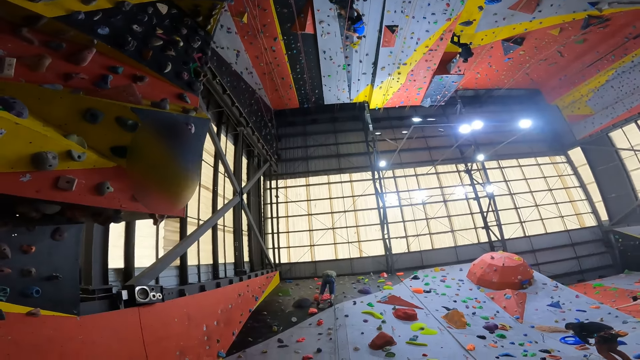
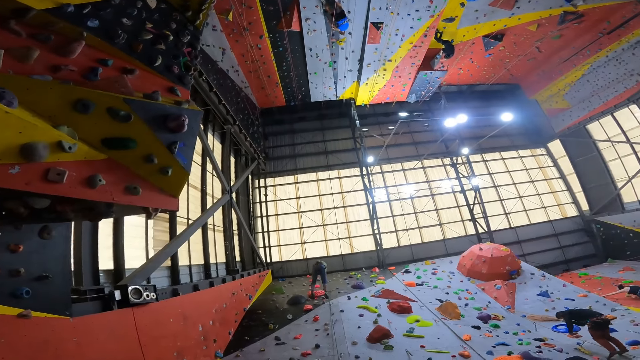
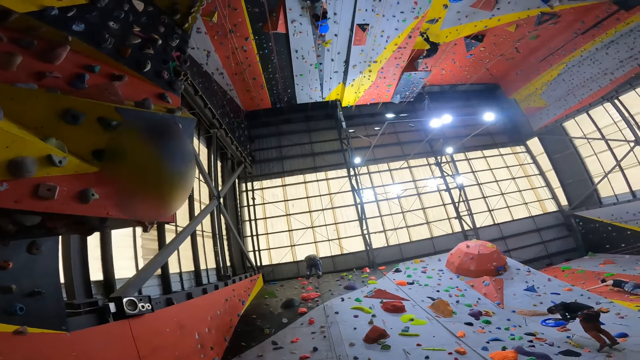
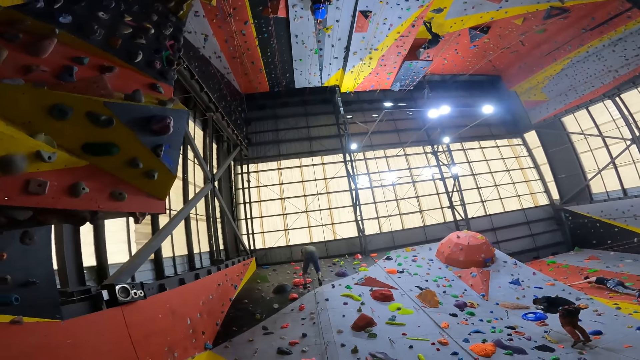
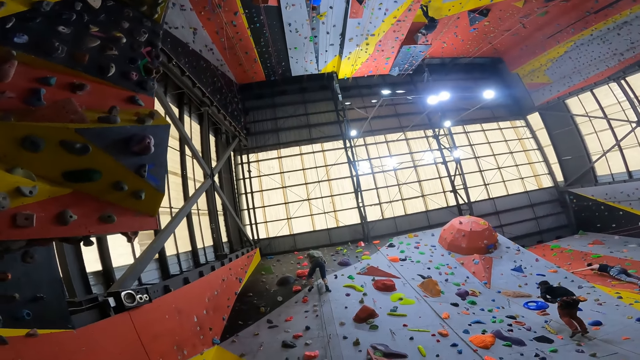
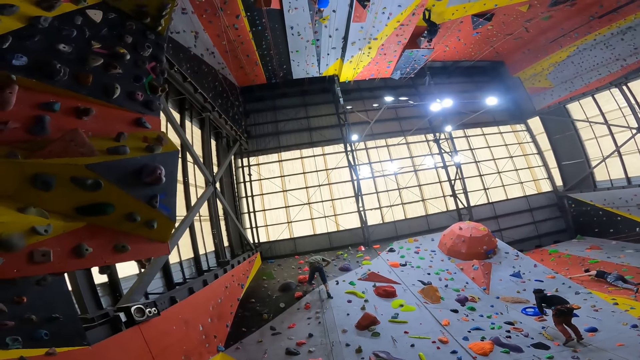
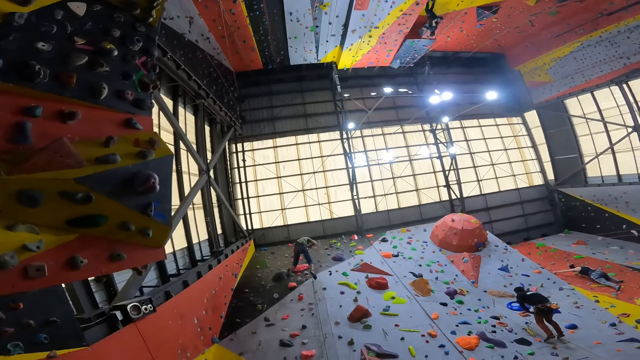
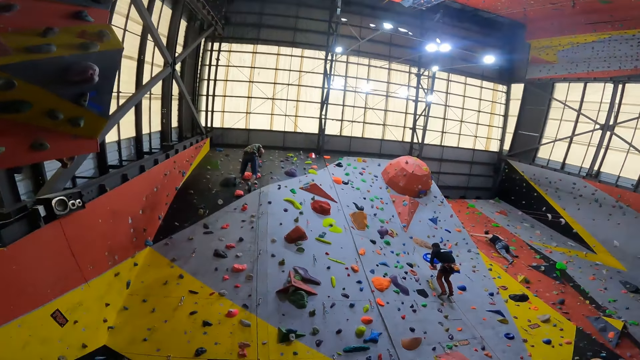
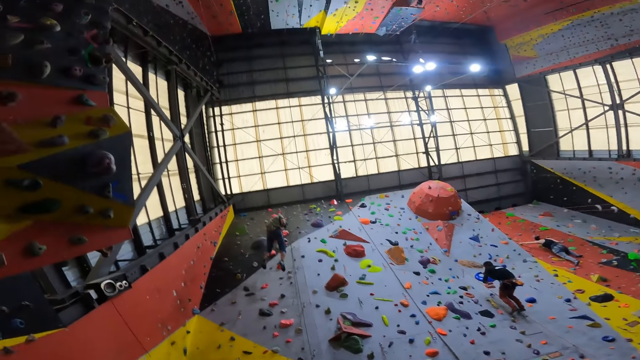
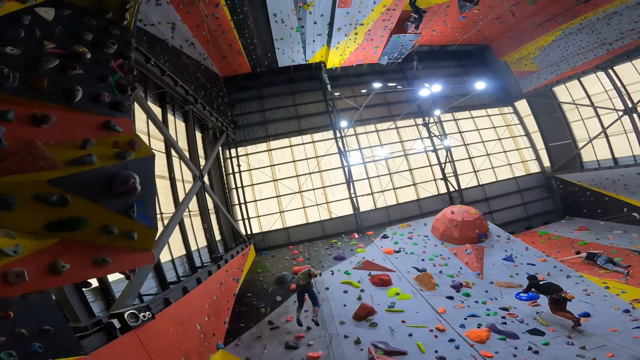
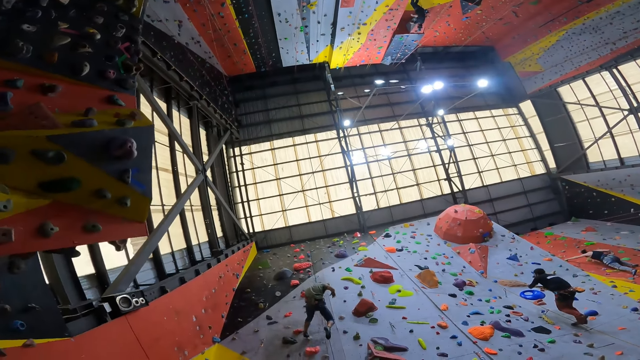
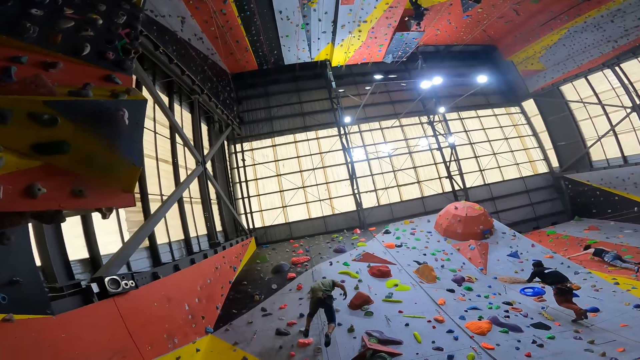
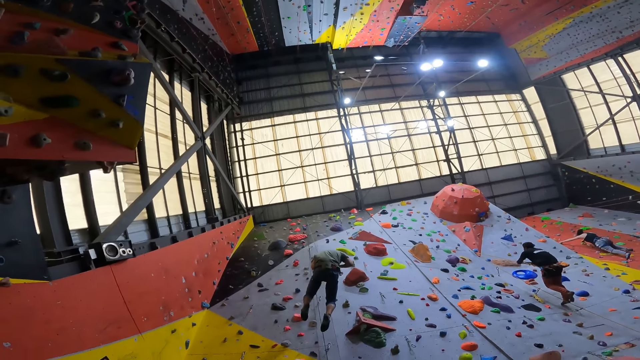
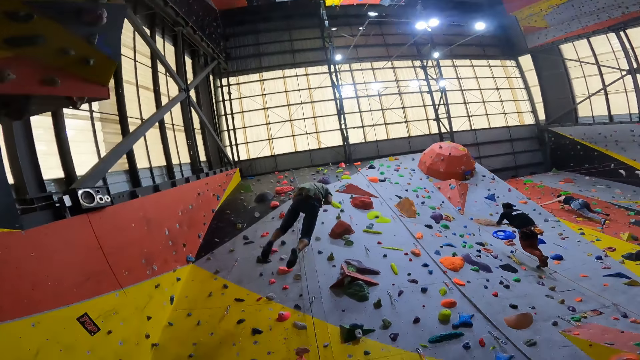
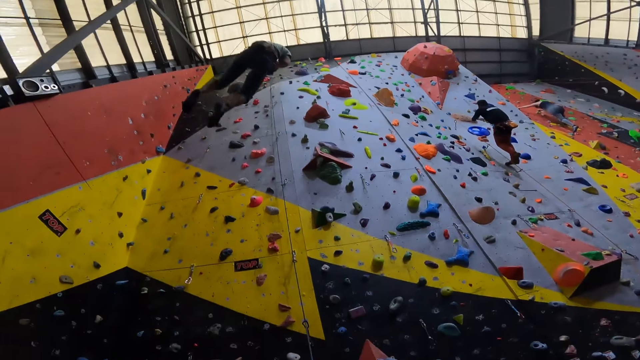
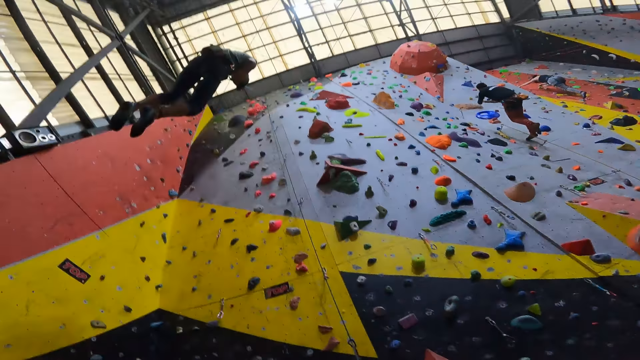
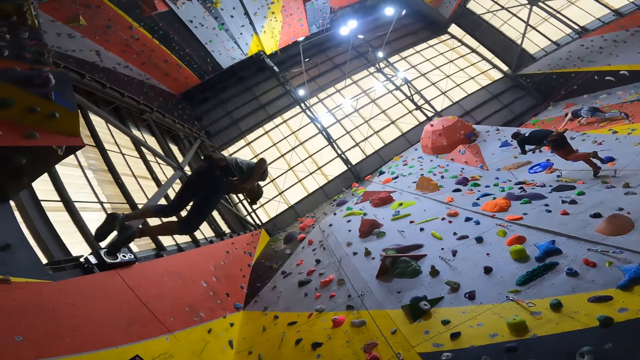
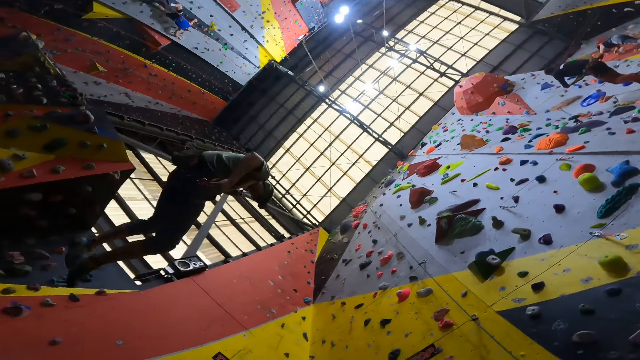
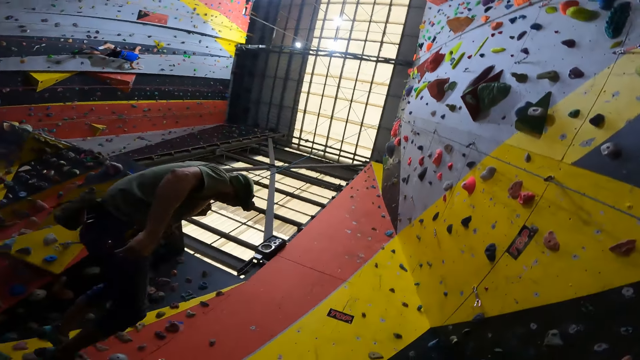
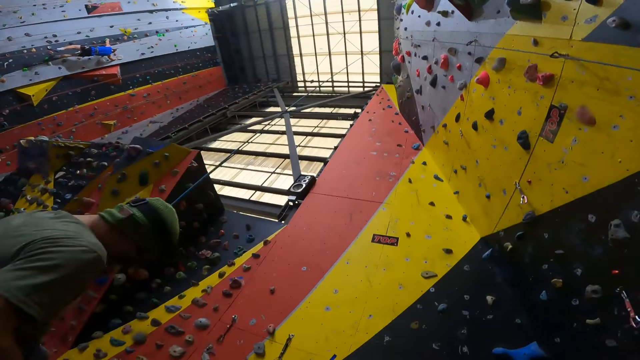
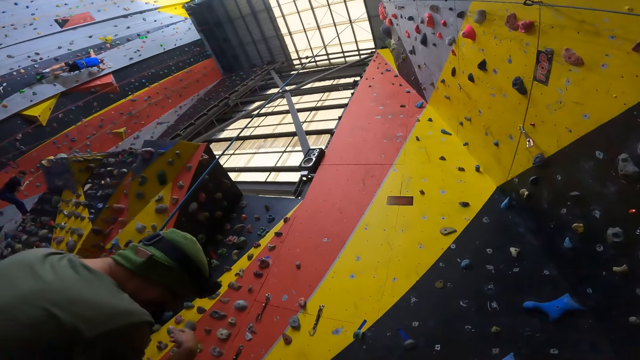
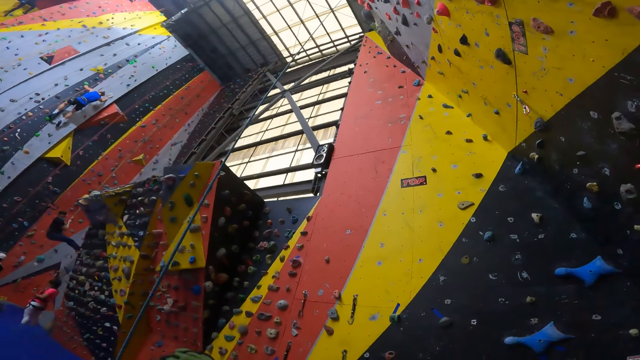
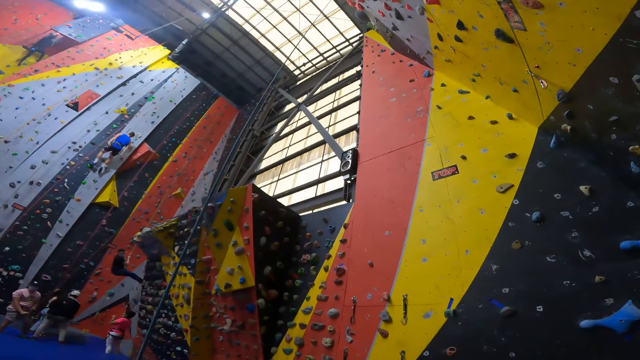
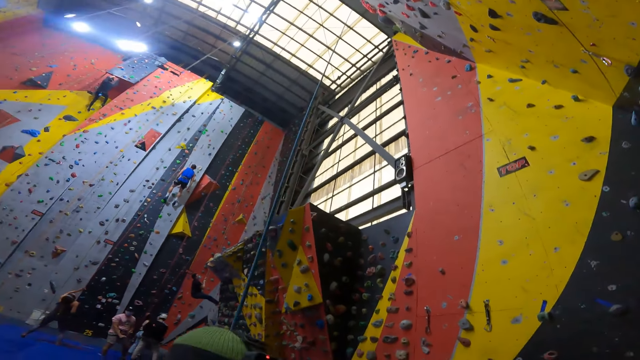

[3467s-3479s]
A man drops down on the rope from the wall. The camera wearer looks up the wall.

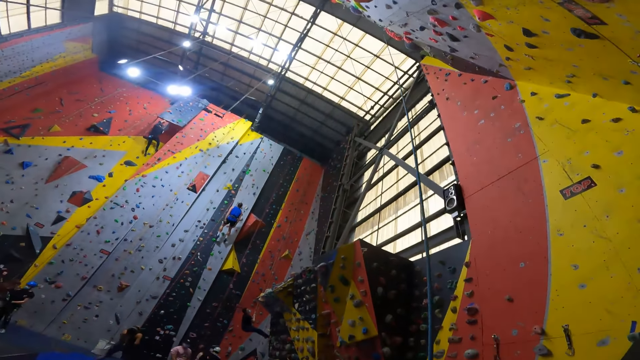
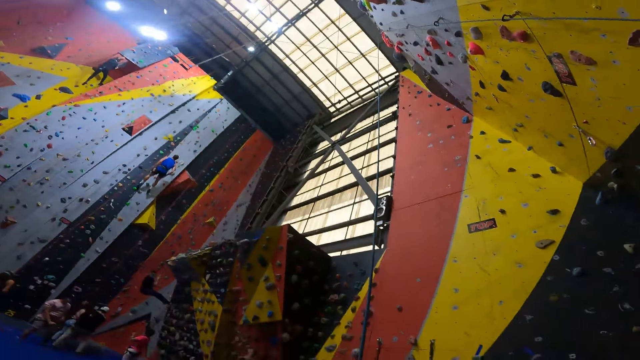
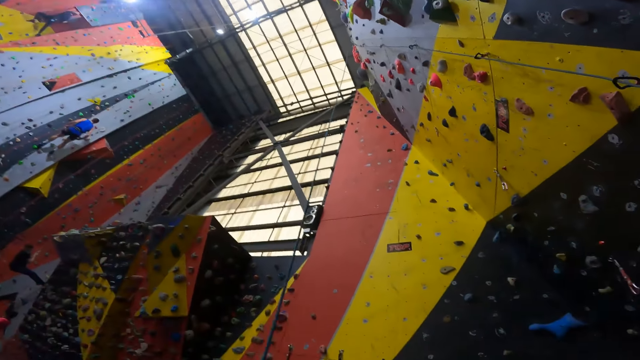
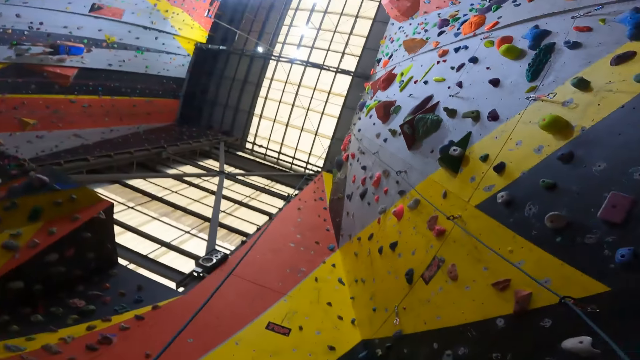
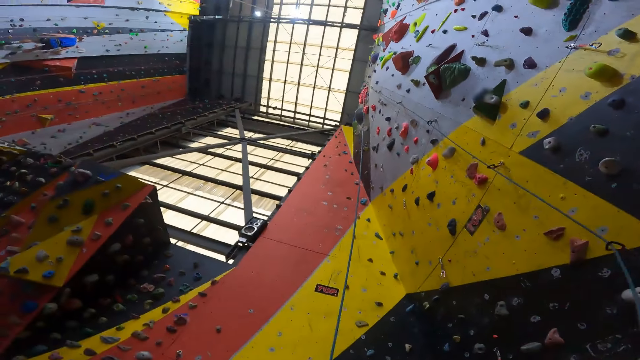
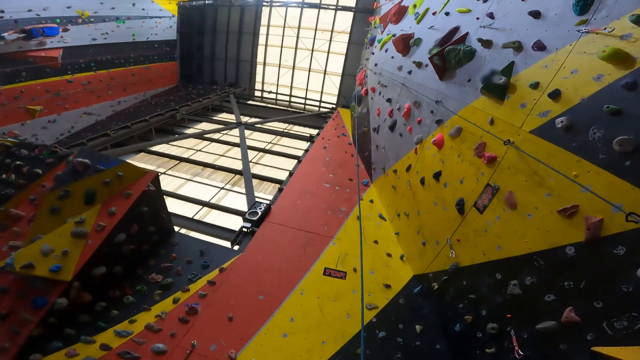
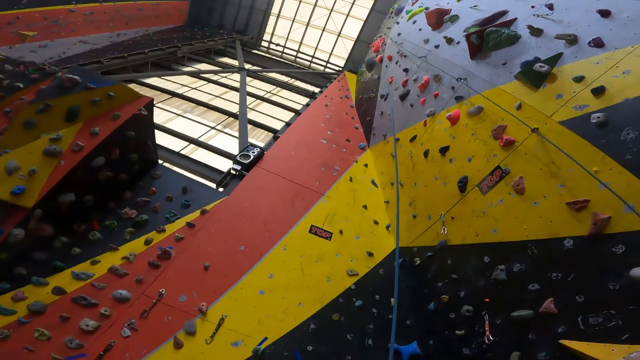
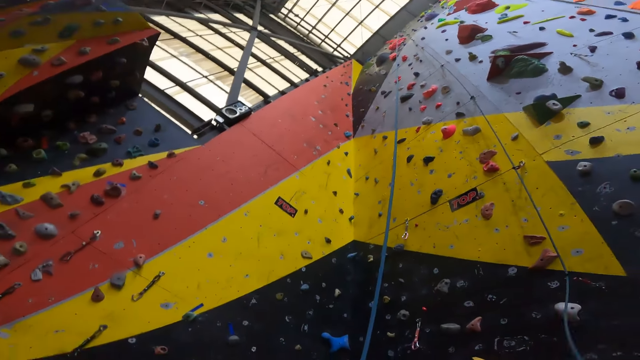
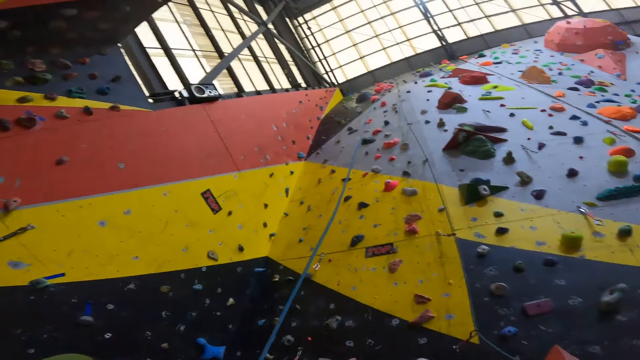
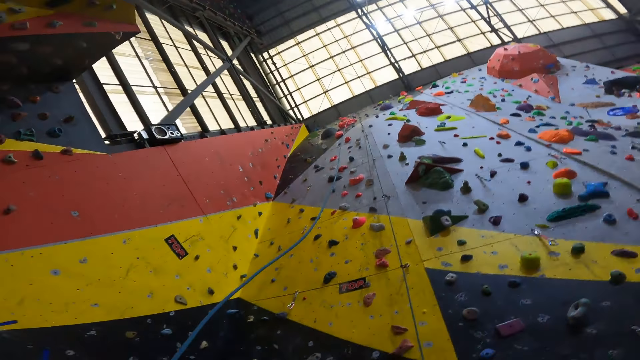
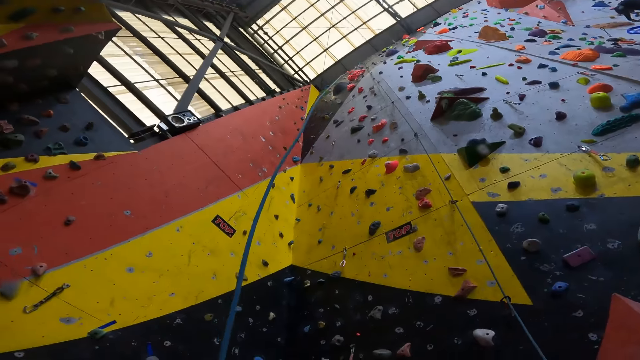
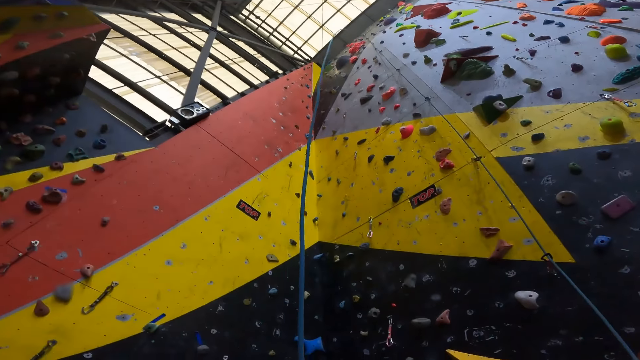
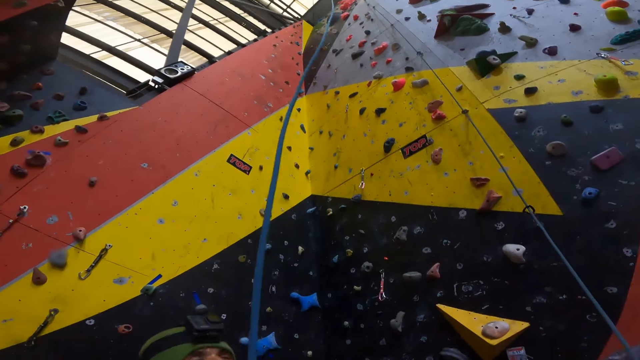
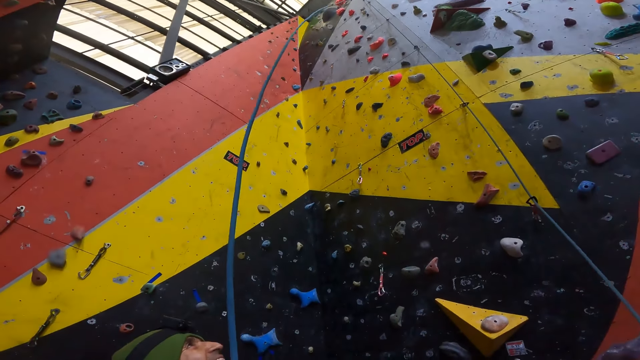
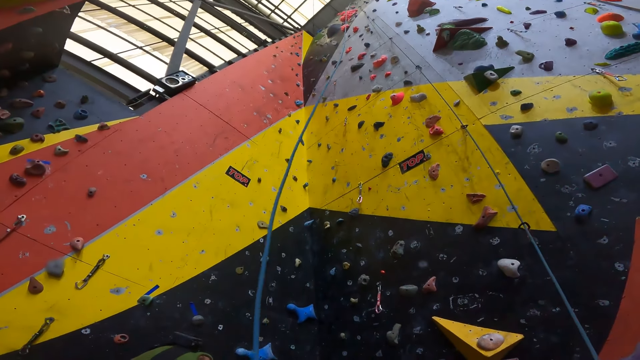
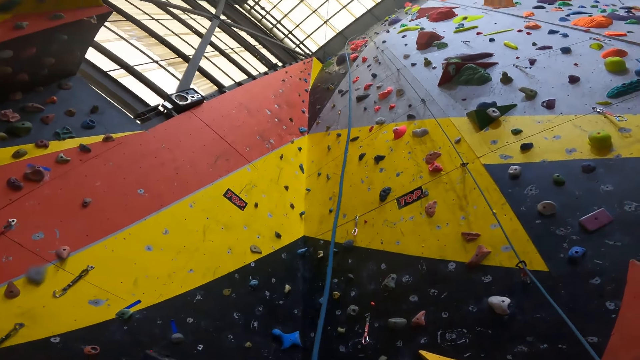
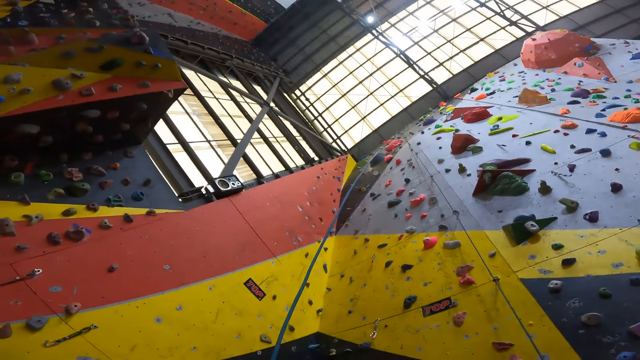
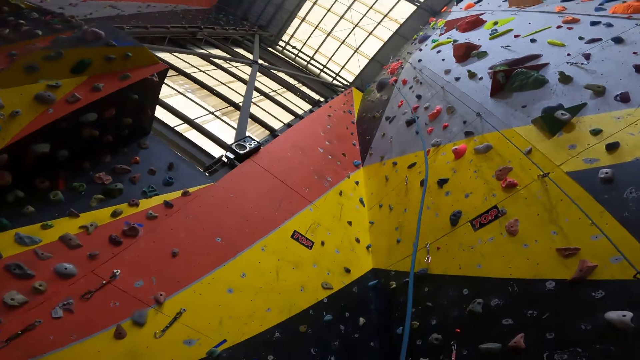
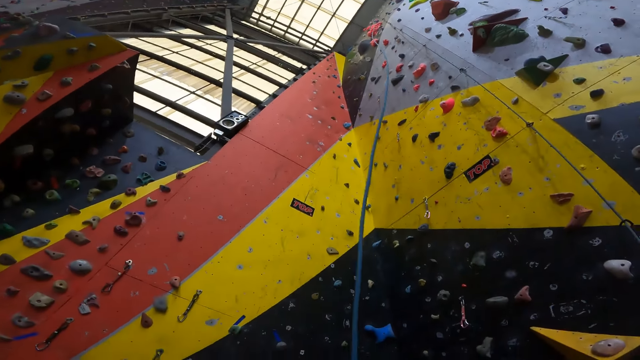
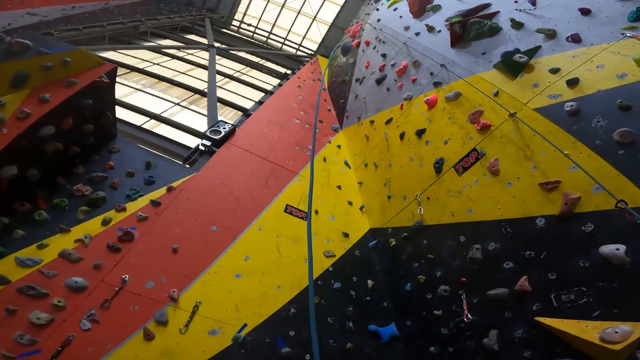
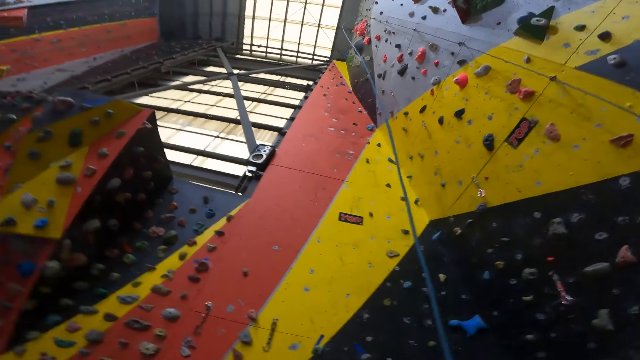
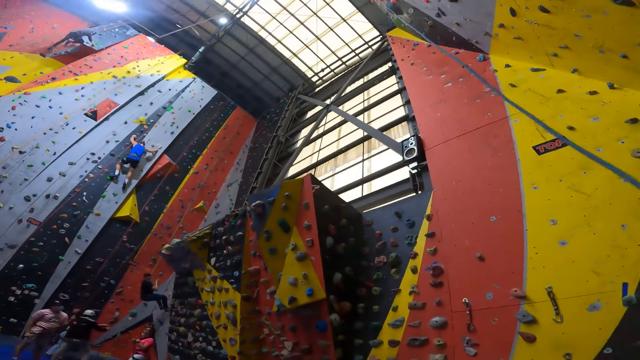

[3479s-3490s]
The camera wearer looks around the room. A man stretches ropes down on the floor. The camera wearer stares at the walls.
